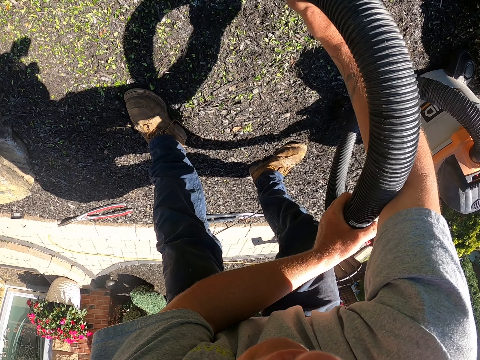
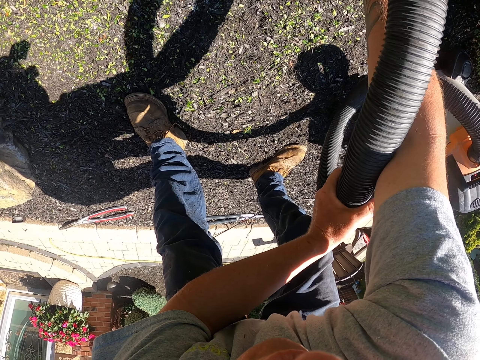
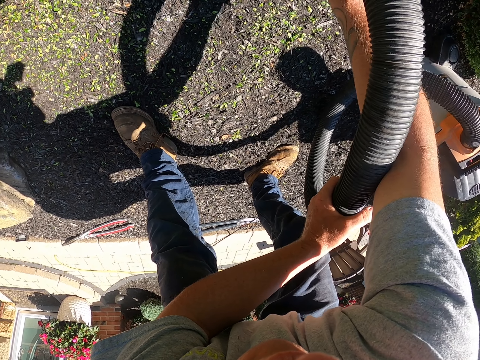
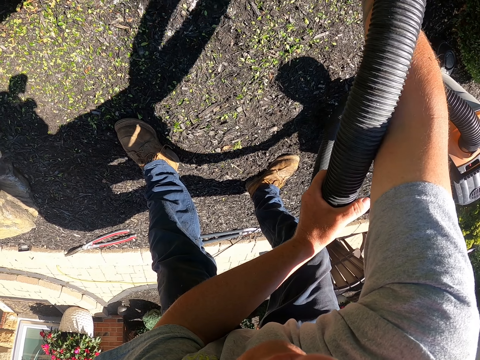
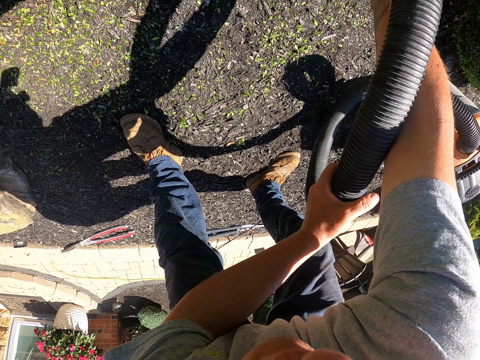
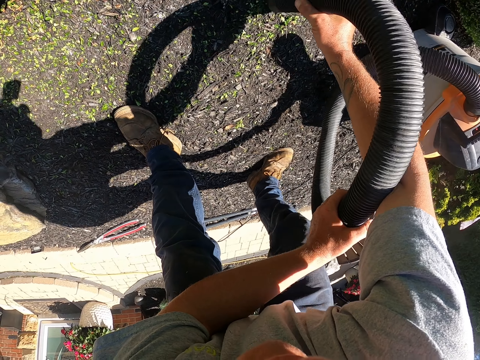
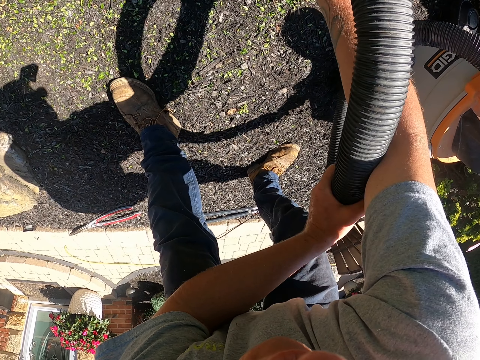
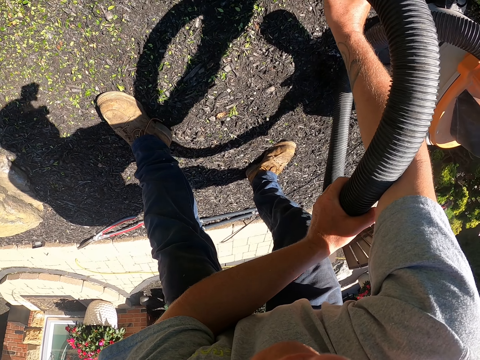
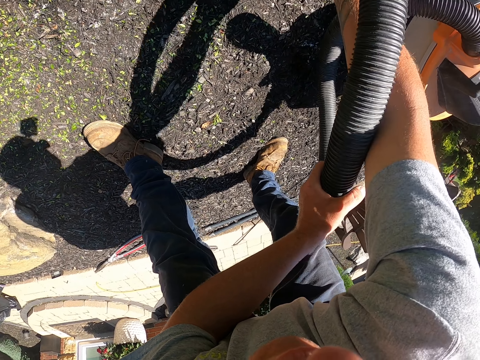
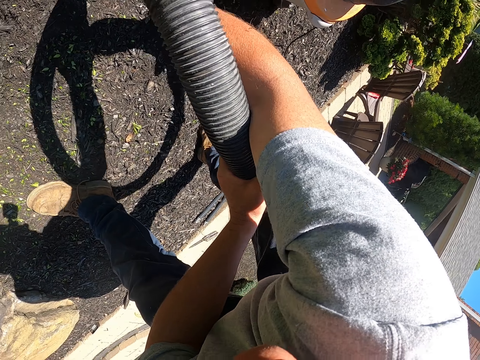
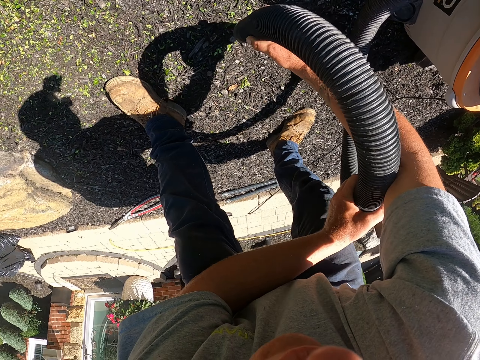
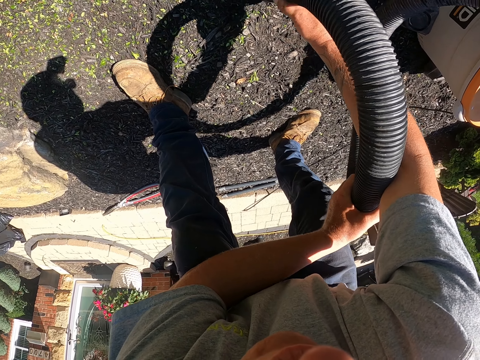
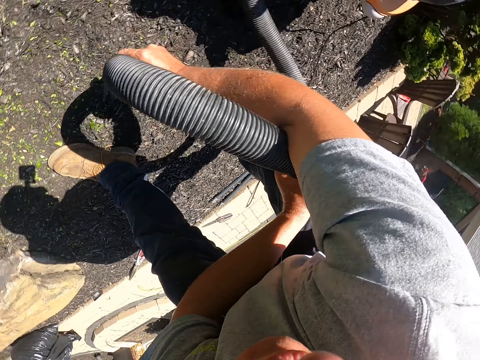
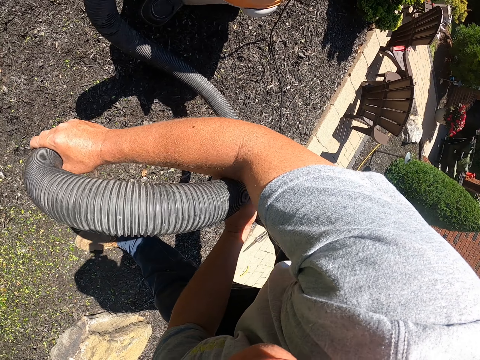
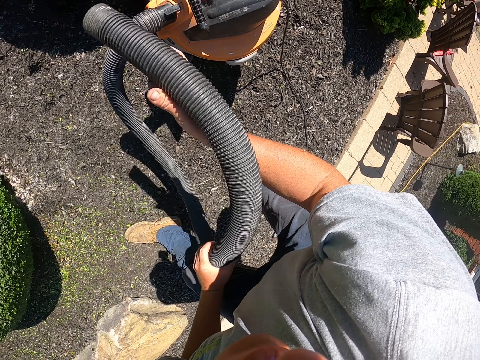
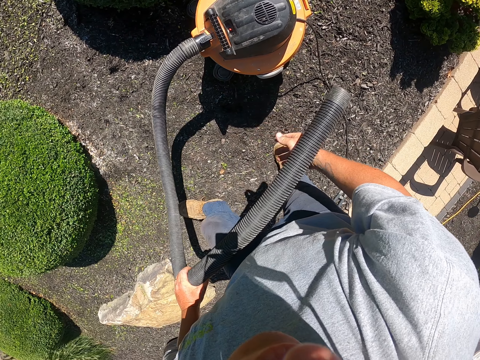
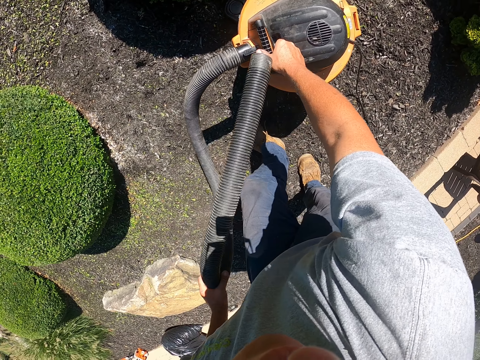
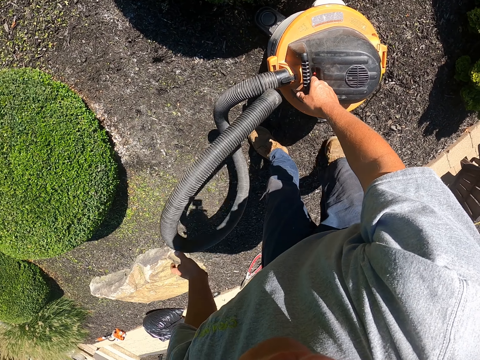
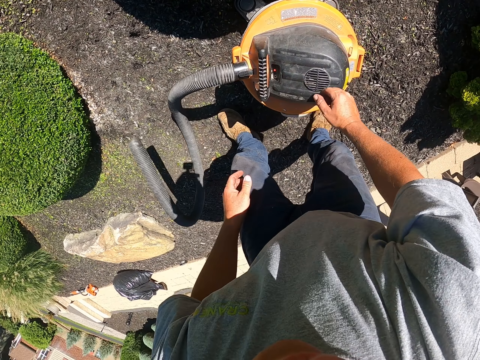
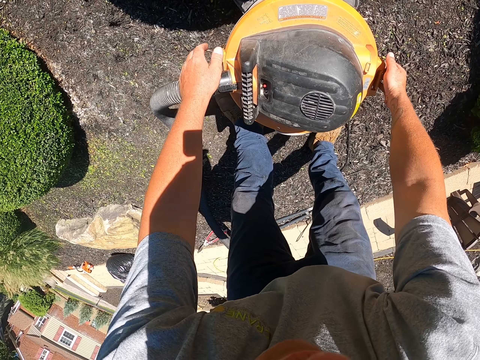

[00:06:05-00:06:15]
The camera wearer touches a blower.

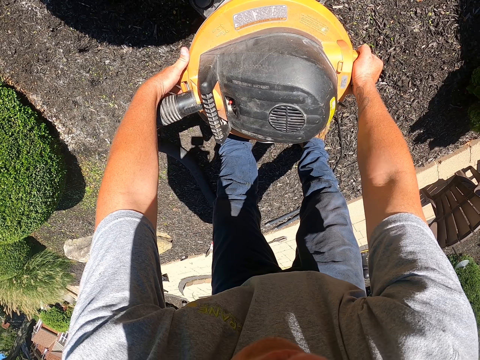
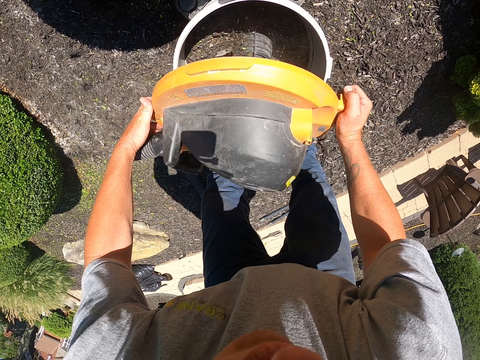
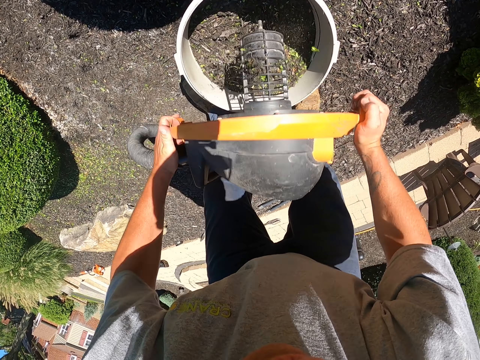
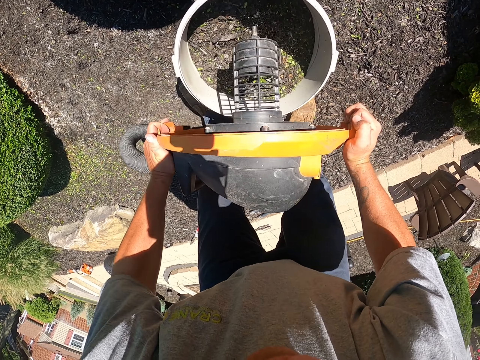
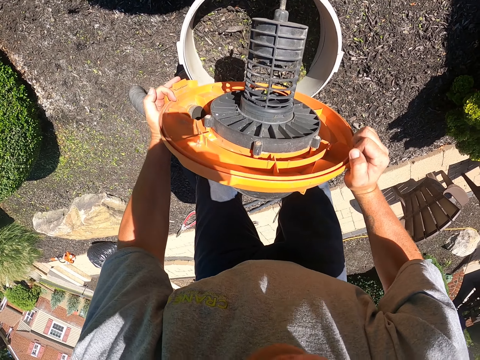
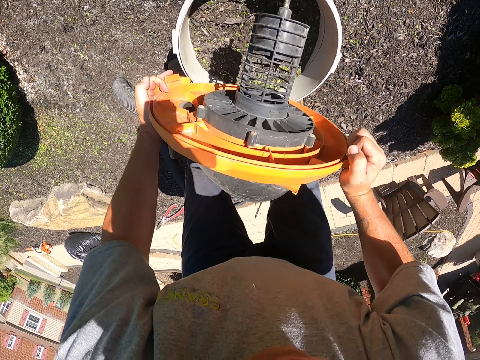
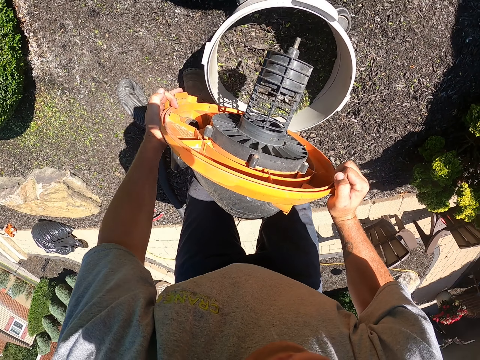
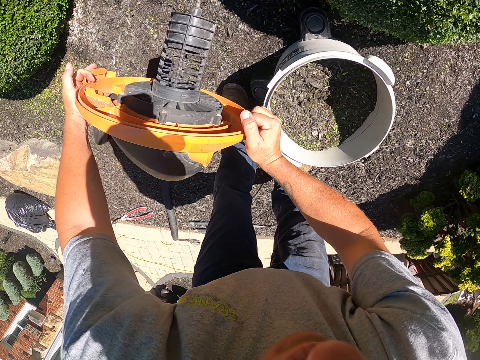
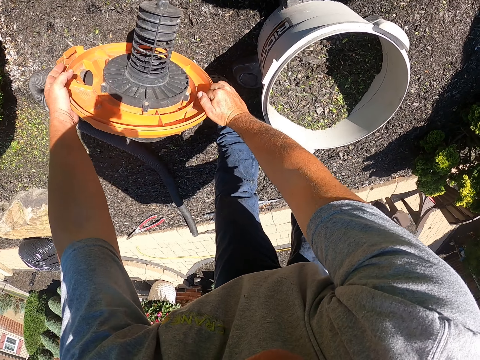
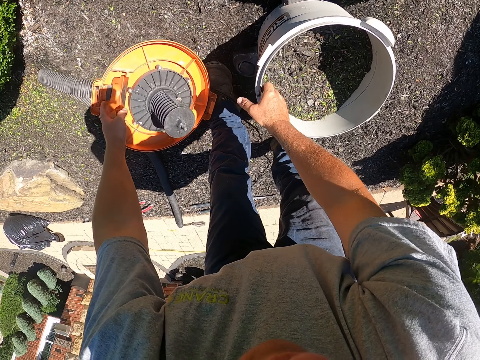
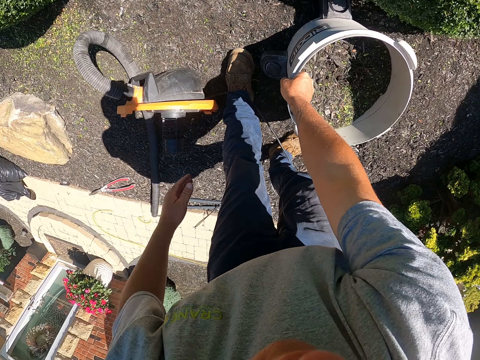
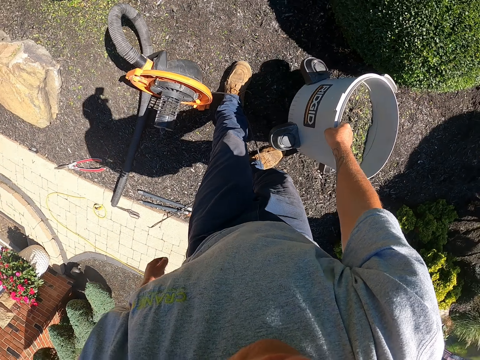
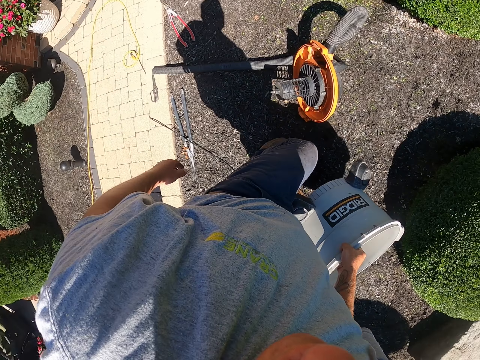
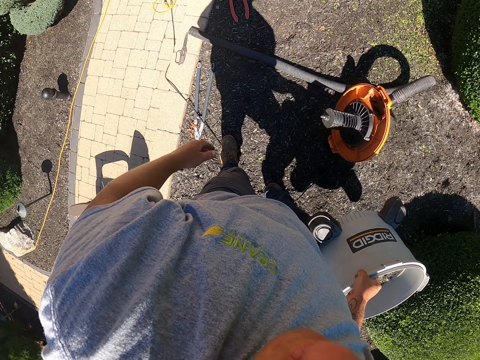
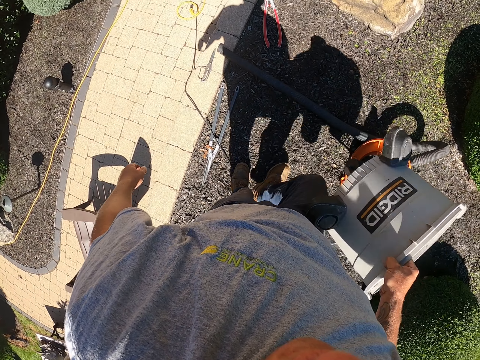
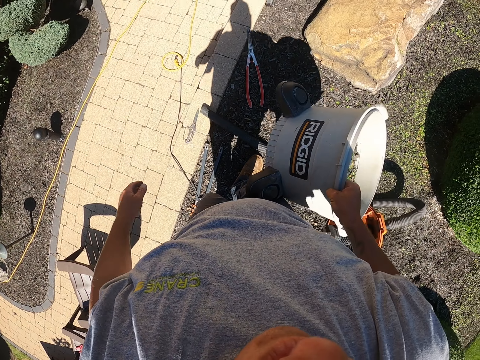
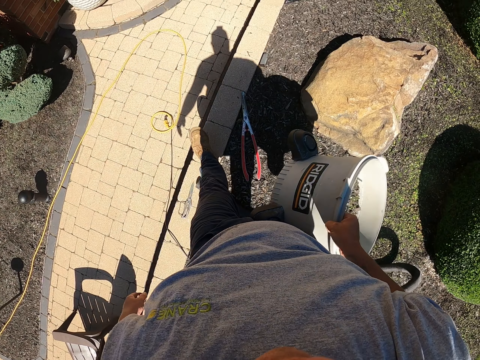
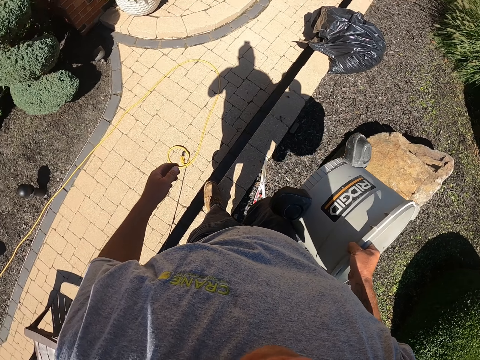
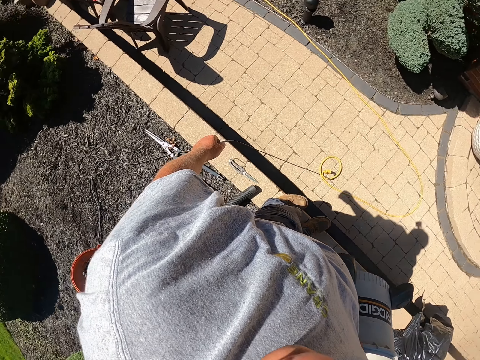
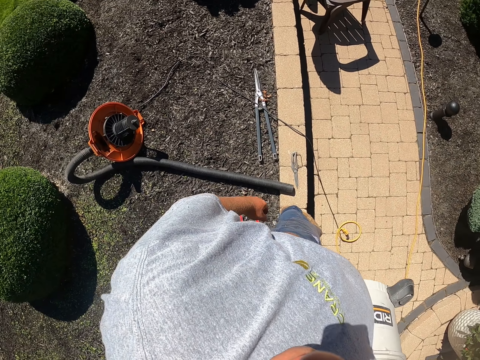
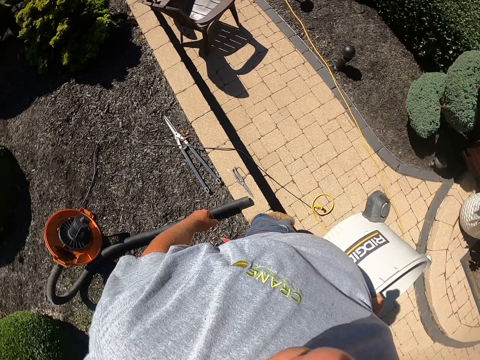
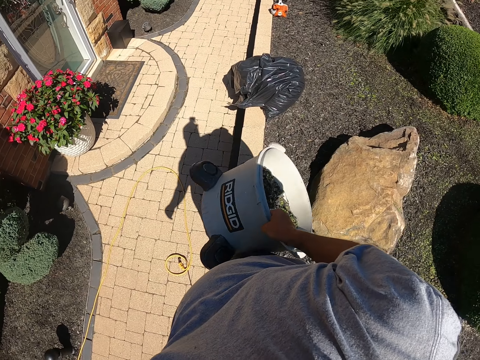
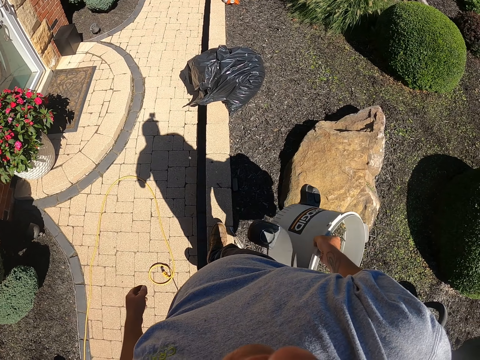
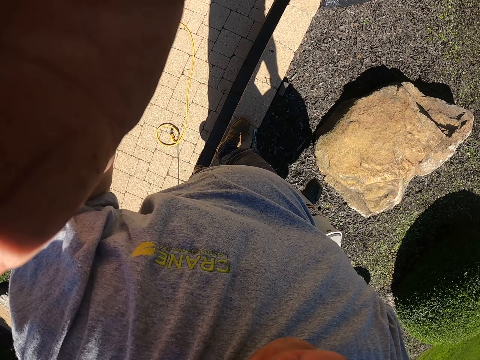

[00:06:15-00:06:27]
The camera wearer opens the leaf blower vacuum. They shake a blower cleaner. They place the leaf blower vacuum lid on the ground. They pick up the leaf blower vacuum bucket from the container. They walk in the compound. They turn around the ground. They stand in the compound.
